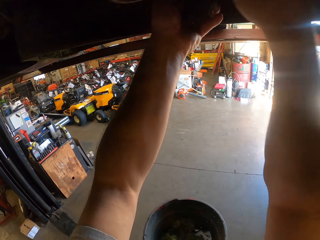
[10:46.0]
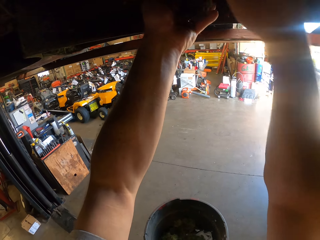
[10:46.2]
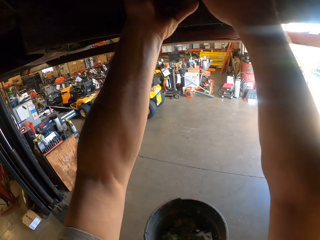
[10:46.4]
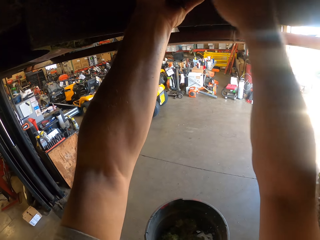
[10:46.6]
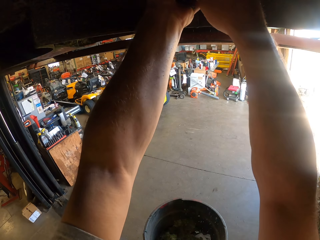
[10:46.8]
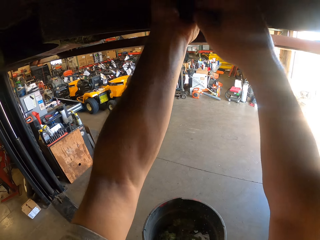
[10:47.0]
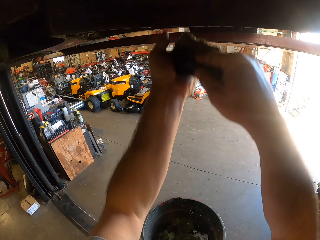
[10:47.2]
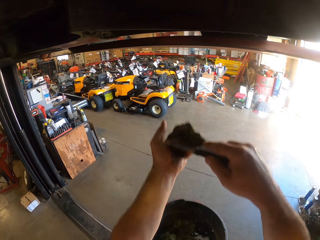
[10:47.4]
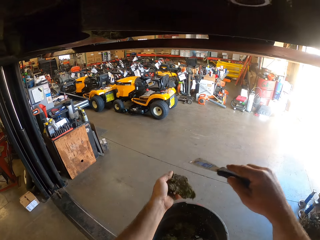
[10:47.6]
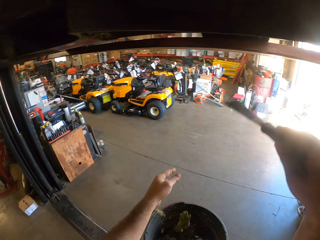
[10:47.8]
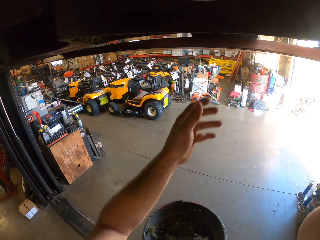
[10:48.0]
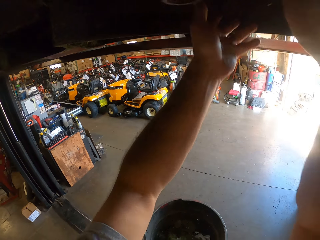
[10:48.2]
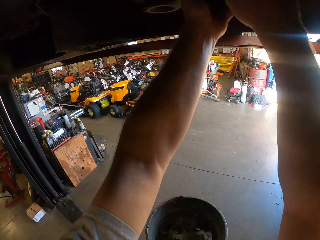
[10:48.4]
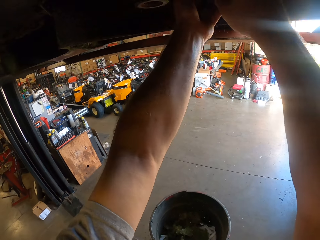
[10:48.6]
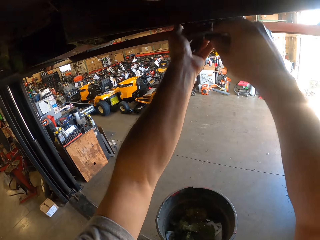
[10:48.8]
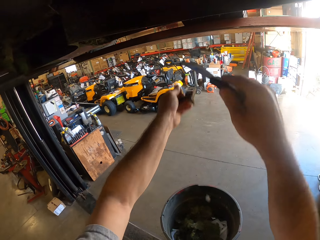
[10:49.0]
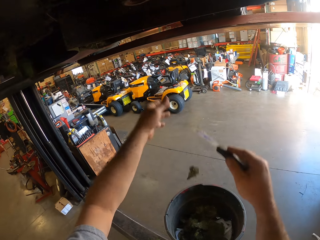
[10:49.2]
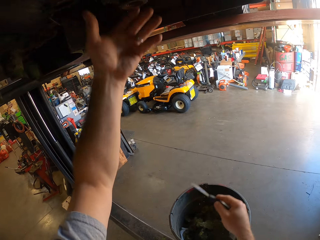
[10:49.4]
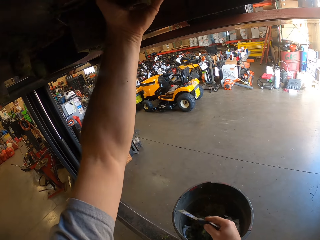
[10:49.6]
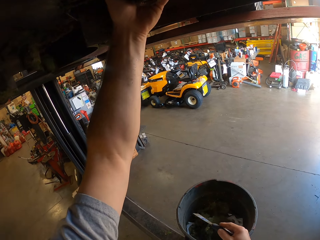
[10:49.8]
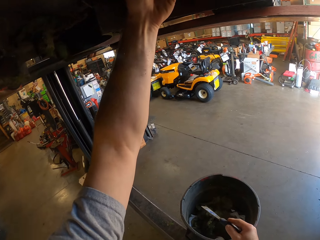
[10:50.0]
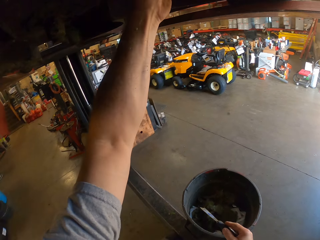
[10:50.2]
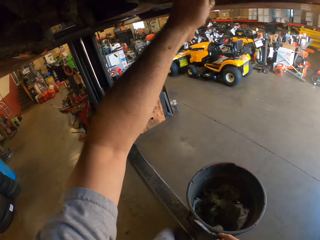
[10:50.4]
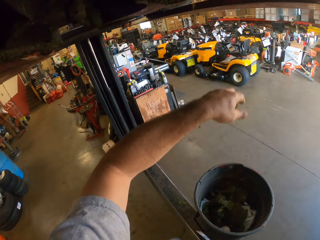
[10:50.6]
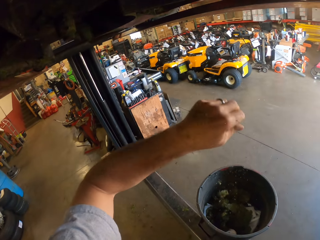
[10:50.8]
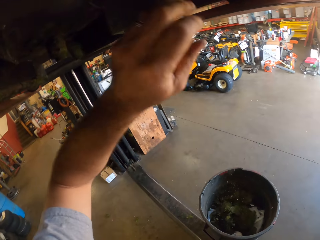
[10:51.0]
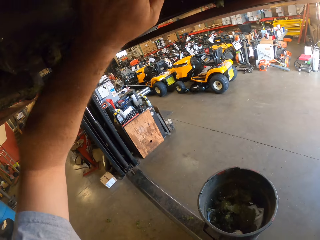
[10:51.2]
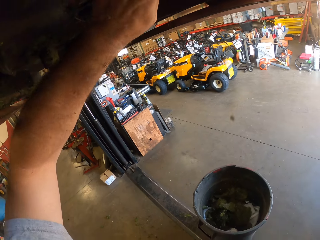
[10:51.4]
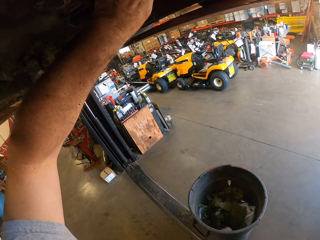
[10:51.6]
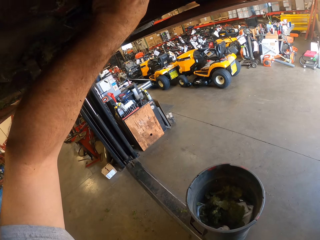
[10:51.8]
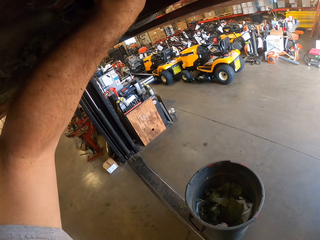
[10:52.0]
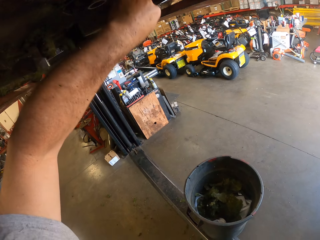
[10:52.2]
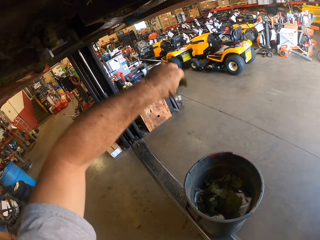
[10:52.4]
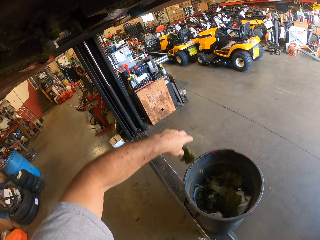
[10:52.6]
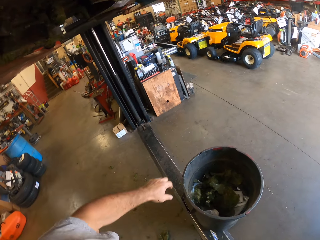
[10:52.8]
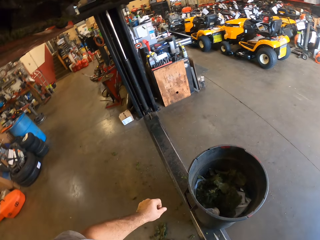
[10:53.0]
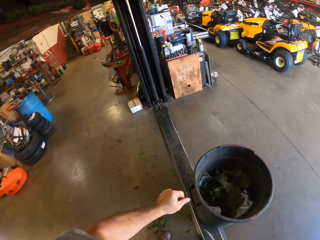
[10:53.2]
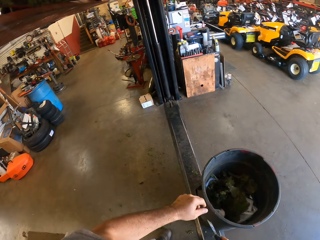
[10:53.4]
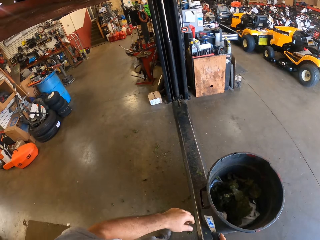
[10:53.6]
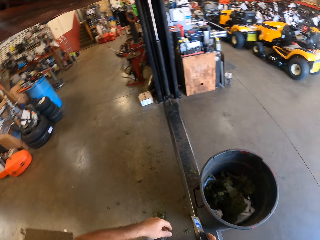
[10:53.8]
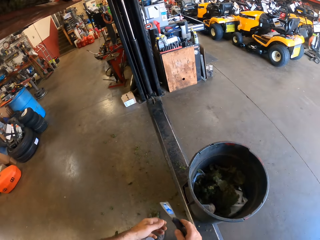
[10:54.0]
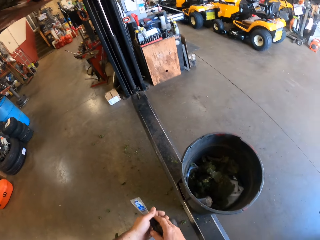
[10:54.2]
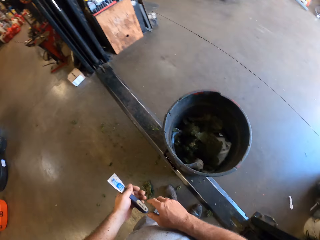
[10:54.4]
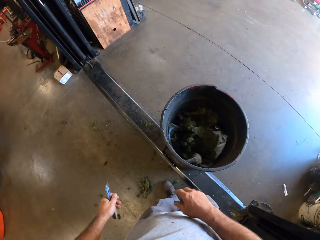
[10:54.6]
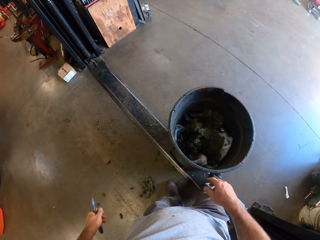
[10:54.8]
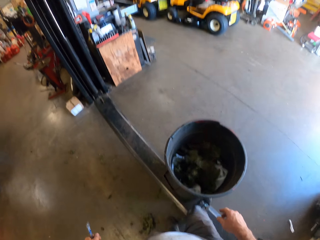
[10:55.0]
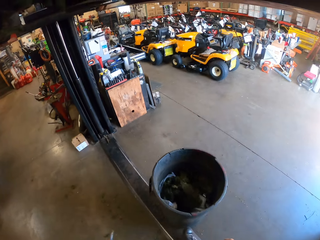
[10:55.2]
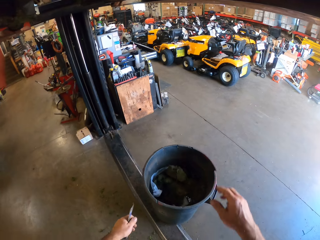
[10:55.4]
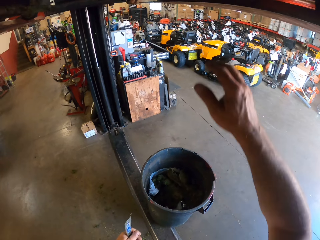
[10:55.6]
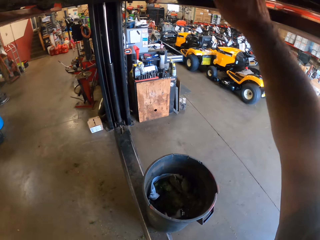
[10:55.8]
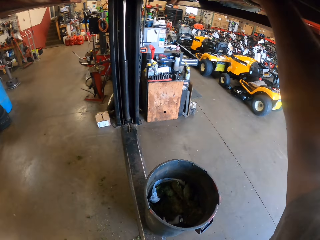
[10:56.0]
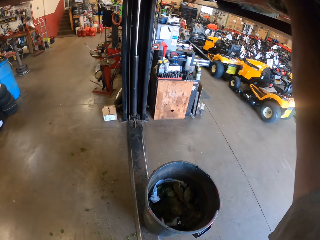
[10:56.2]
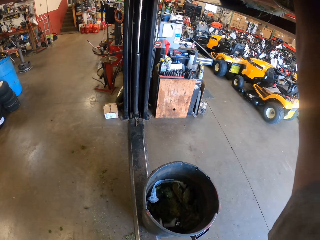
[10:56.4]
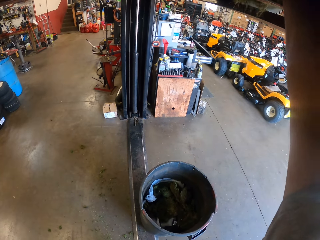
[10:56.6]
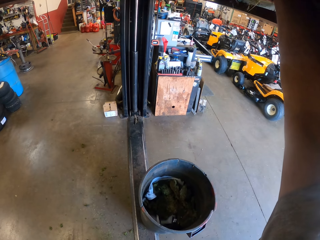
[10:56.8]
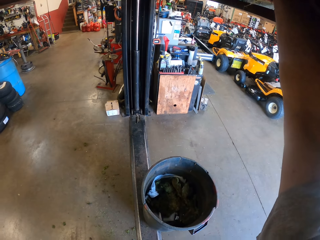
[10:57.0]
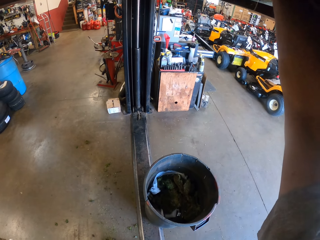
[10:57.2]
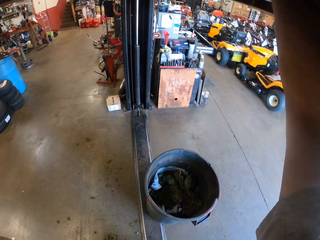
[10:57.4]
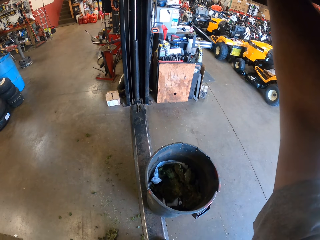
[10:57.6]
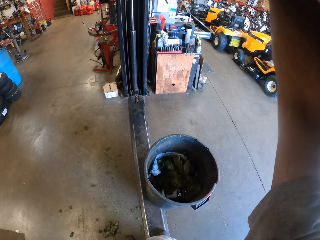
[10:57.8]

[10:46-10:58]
The camera wearer throws the dirt in the bin. He chisels the dirt under the lawn mower into the bin. He packs the dirt under the lawn mower with his left hand. He removes the ceiling with a wall scraper. He throws the dirt in the bin. He packs the dirt under the lawn mower with his left hand. He throws the dirt in the bin. He packs the dirt under the lawn mower with his left hand. He throws the dirt in the bin. He moves the chisel to his left hand. He pushes the bin with his right leg. He packs the dirt under the lawn mower with his right hand.

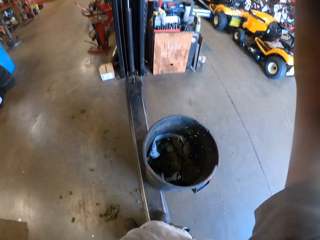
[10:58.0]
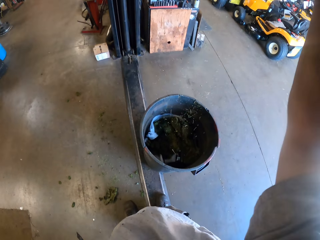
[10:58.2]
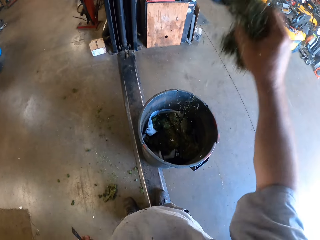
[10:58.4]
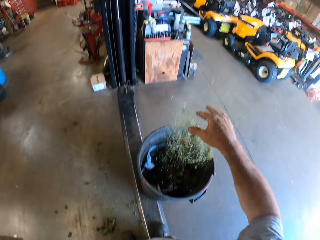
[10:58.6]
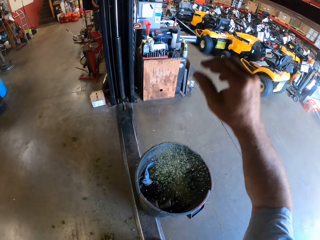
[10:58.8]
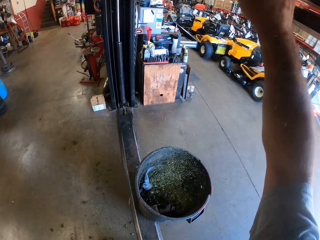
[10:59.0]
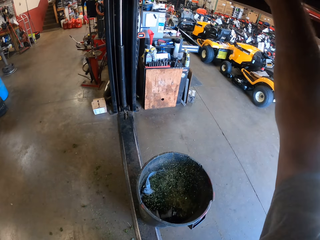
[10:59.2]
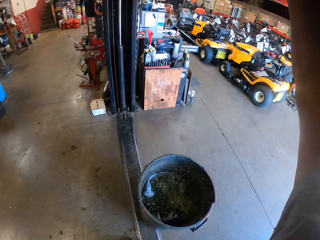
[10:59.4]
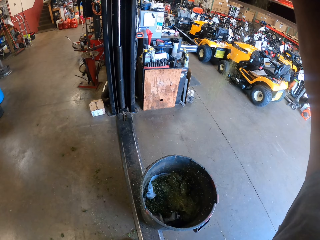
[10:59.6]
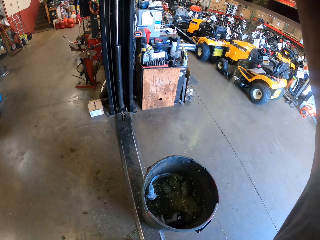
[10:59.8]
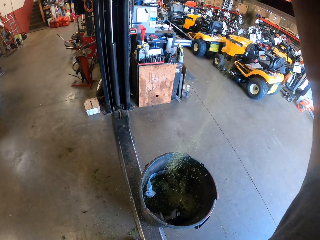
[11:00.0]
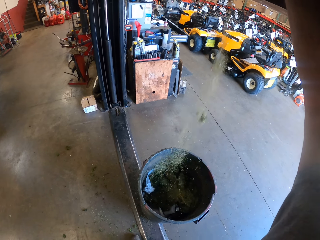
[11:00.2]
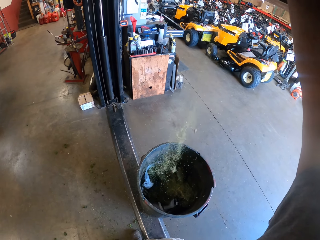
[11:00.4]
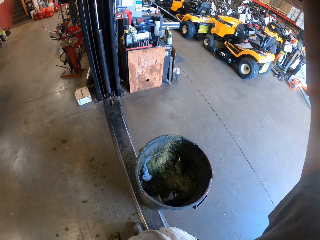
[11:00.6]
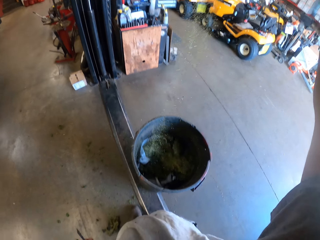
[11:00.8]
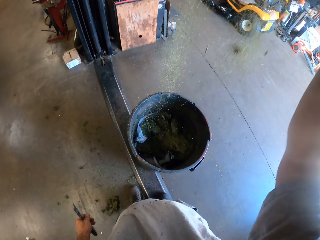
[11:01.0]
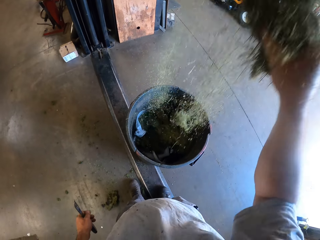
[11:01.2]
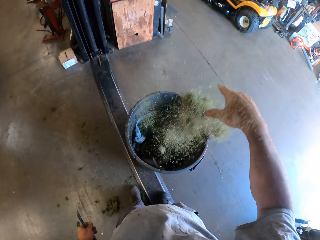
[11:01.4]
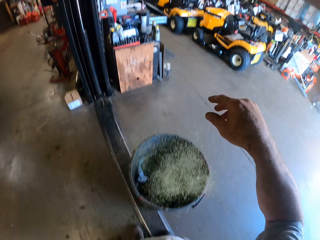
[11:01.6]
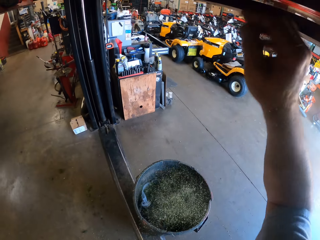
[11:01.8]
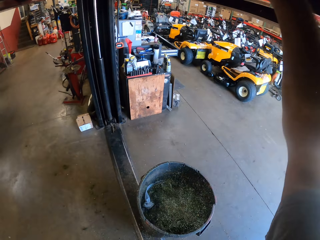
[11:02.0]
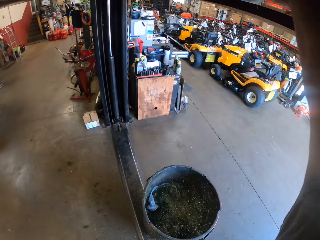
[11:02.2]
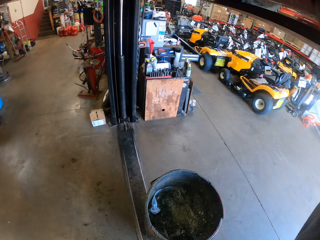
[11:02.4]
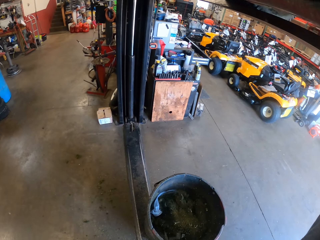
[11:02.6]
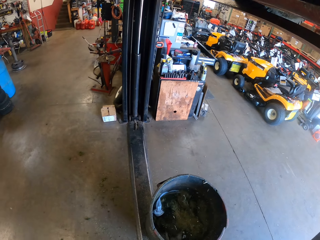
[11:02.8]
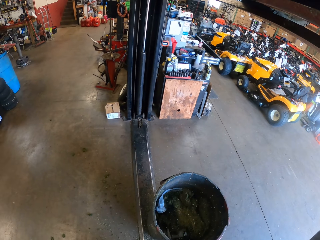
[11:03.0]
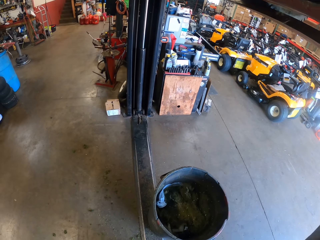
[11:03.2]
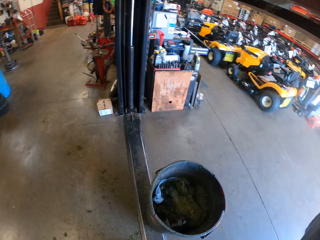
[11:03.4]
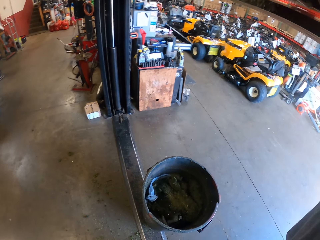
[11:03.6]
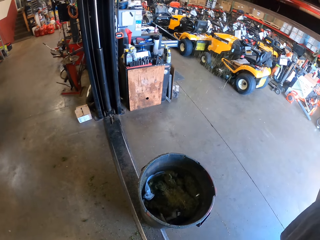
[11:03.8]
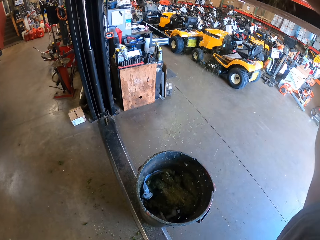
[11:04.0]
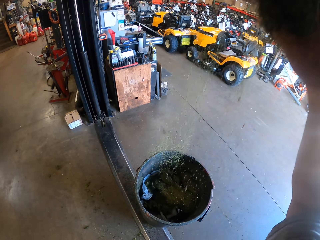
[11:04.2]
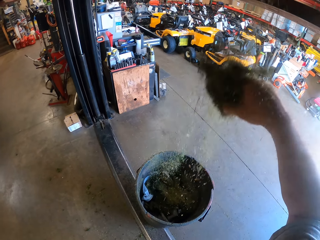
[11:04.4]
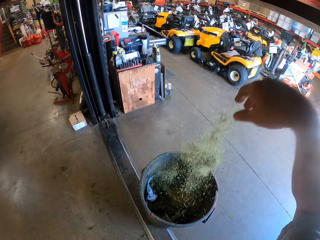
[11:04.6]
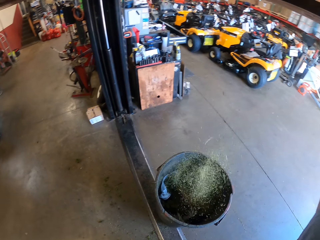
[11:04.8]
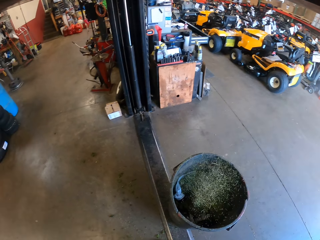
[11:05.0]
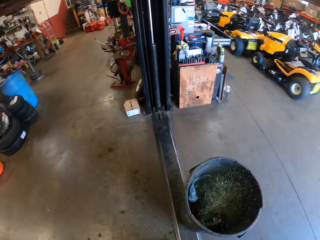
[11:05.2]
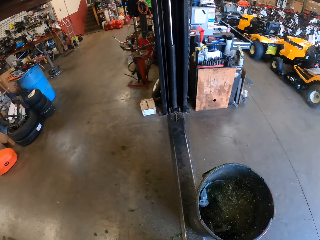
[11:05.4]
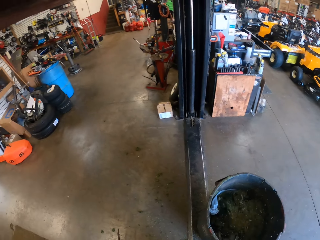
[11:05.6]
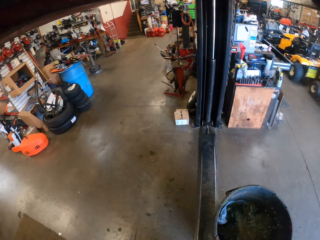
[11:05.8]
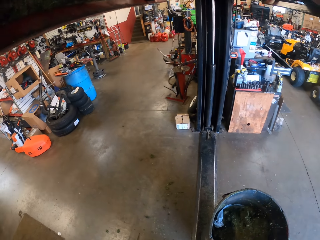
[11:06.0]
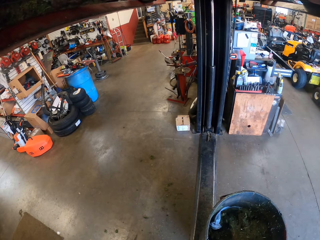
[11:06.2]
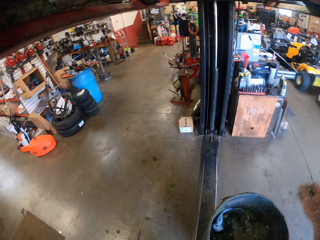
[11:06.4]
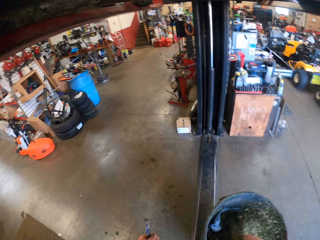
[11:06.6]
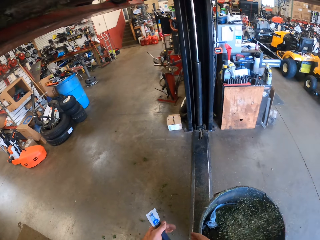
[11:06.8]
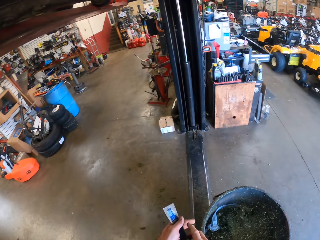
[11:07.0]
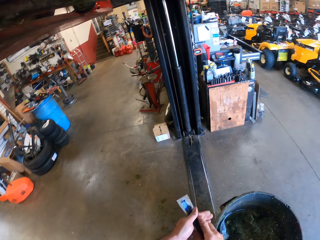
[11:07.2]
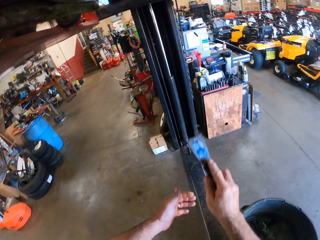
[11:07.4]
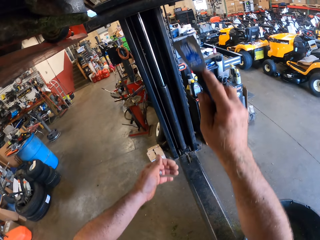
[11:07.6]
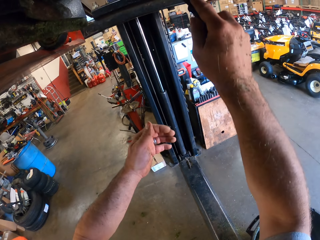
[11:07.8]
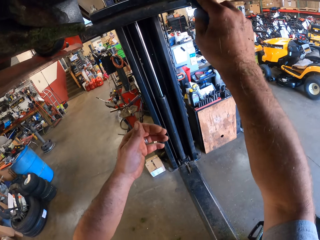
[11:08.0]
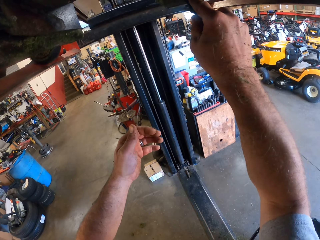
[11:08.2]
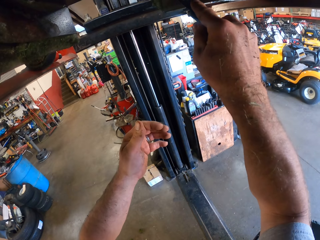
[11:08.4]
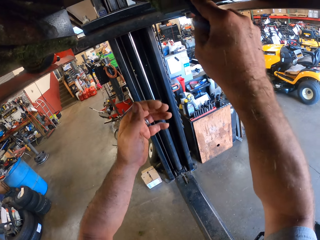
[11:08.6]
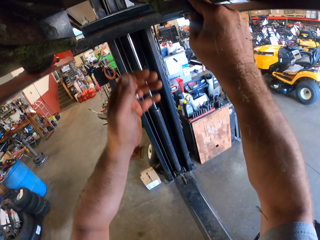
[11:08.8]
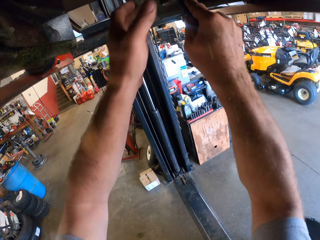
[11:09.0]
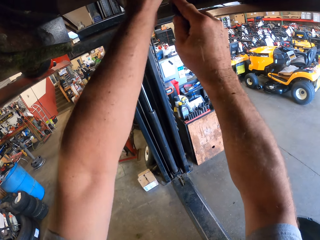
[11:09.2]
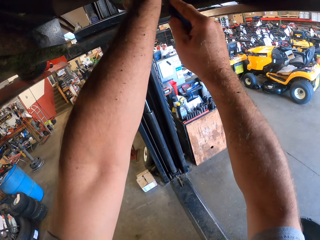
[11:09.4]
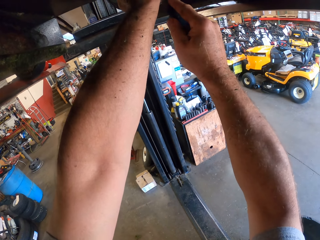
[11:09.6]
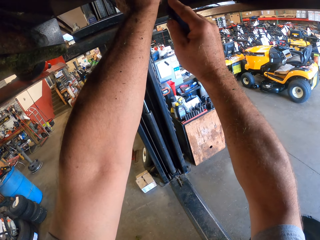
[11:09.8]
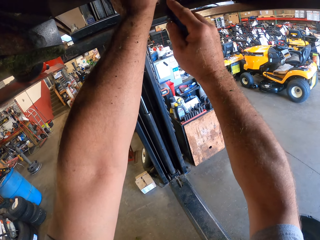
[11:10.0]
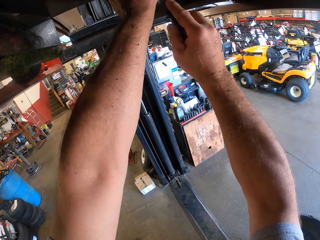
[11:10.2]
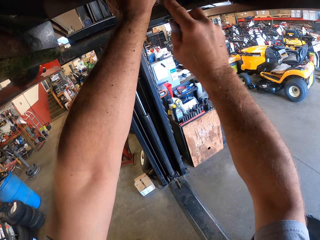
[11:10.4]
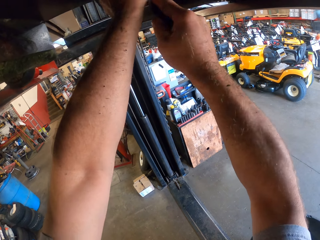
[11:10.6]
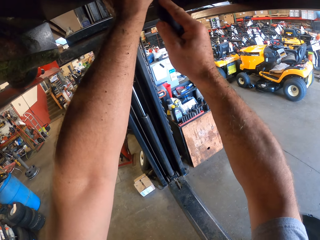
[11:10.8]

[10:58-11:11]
The camera wearer throws the dirt in the bin. He packs the dirt under the lawn mower with his right hand. He throws the dirt in the bin. He packs the dirt under the lawn mower with his right hand. He throws the dirt in the bin. He packs the dirt under the lawn mower with his right hand. He throws the dirt in the bin. He moves the chisel to his right hand. He chisels the dirt under the lawn mower into the bin. He removes the ceiling with a wall scraper. He packs the dirt under the lawn mower with his left hand.
